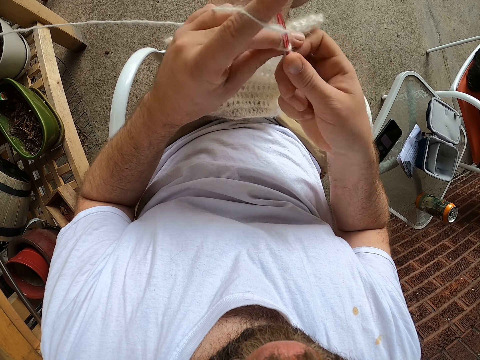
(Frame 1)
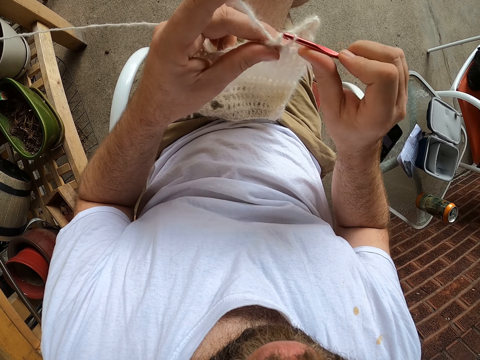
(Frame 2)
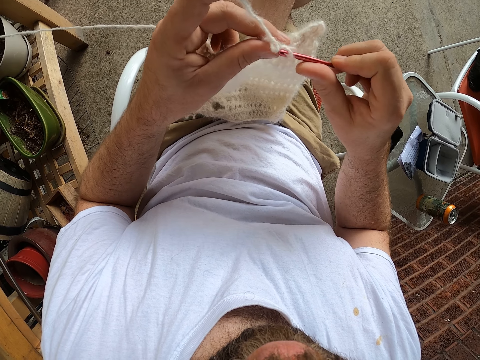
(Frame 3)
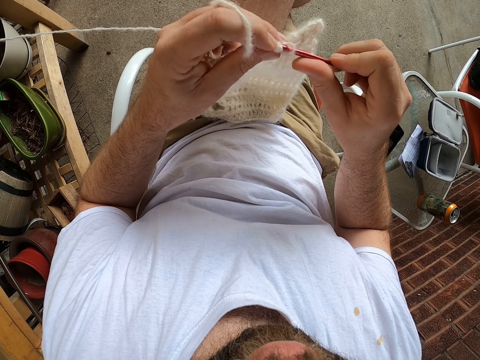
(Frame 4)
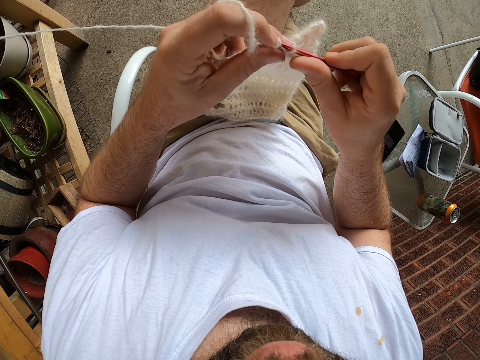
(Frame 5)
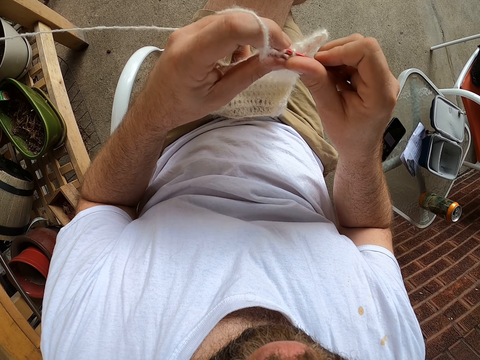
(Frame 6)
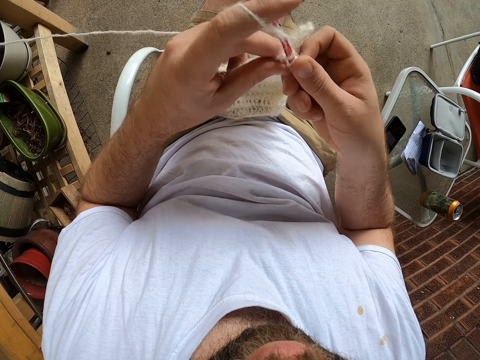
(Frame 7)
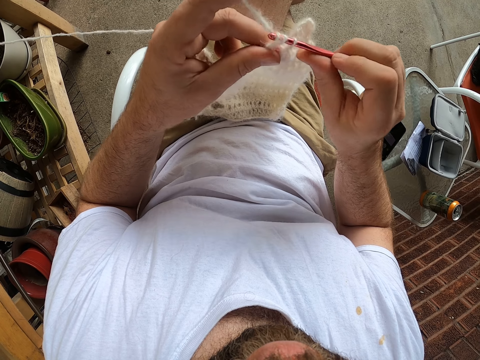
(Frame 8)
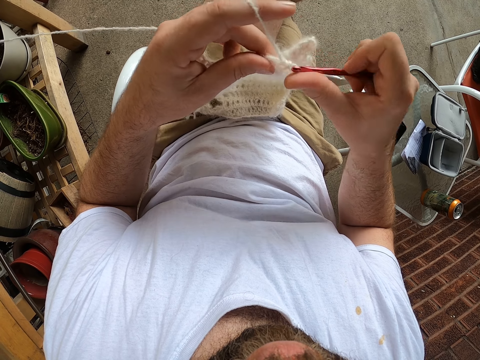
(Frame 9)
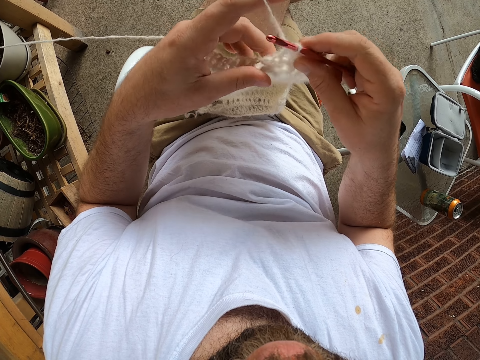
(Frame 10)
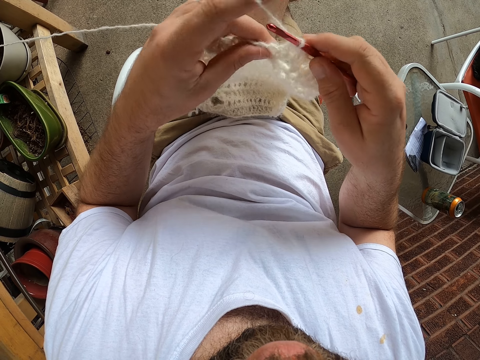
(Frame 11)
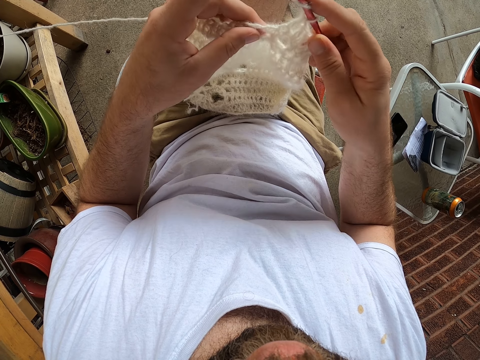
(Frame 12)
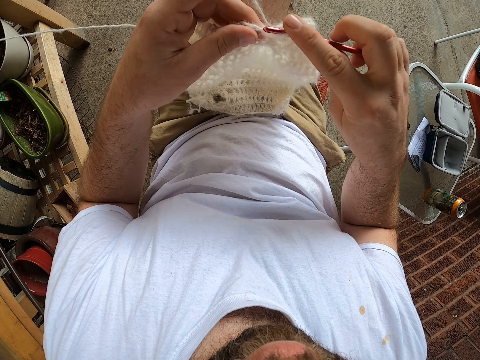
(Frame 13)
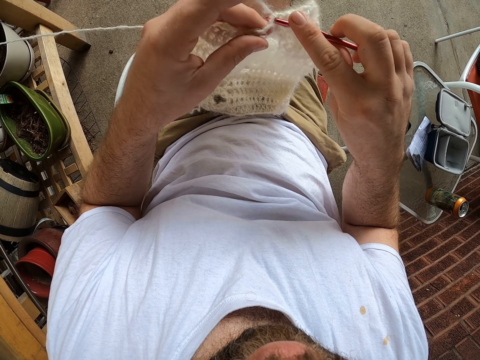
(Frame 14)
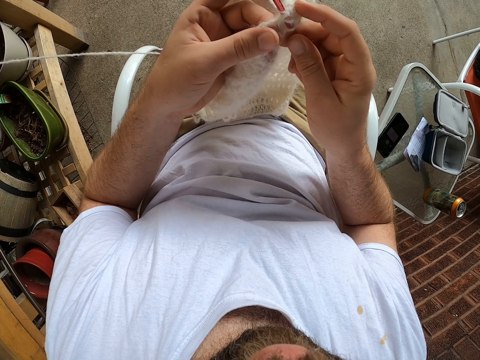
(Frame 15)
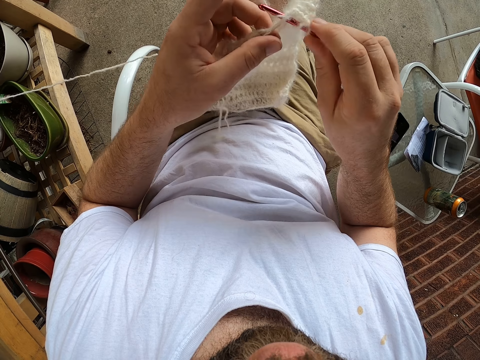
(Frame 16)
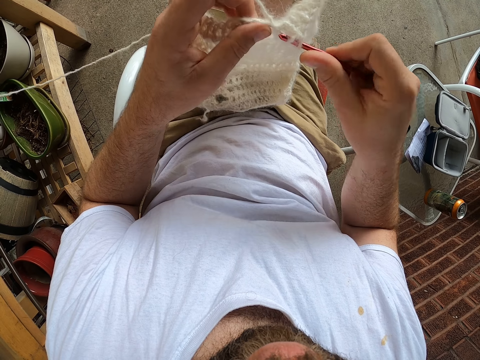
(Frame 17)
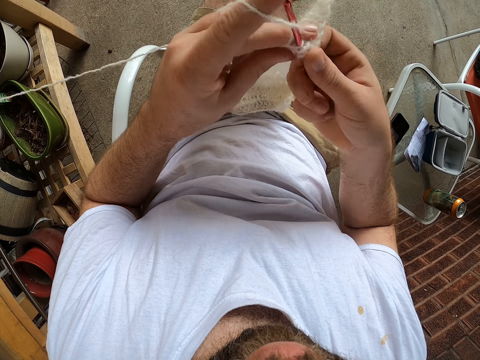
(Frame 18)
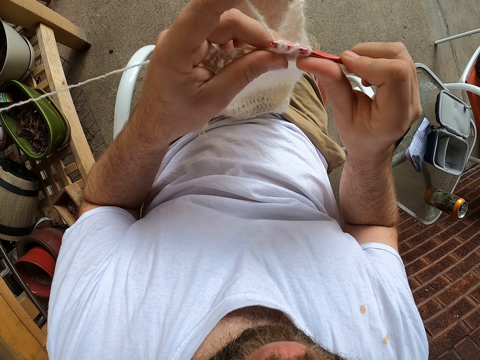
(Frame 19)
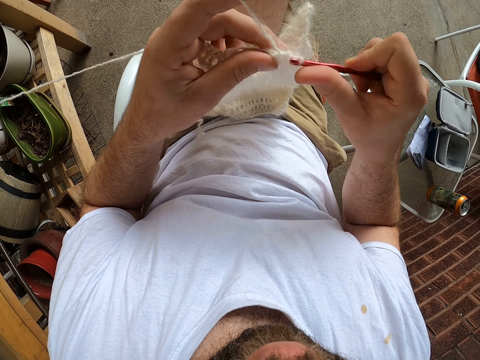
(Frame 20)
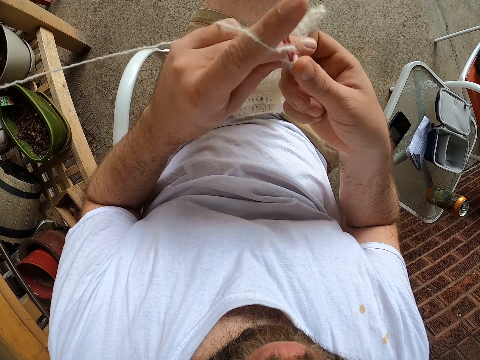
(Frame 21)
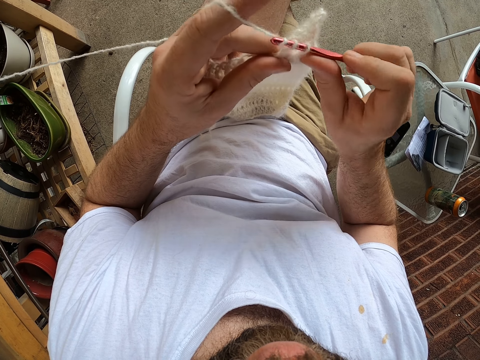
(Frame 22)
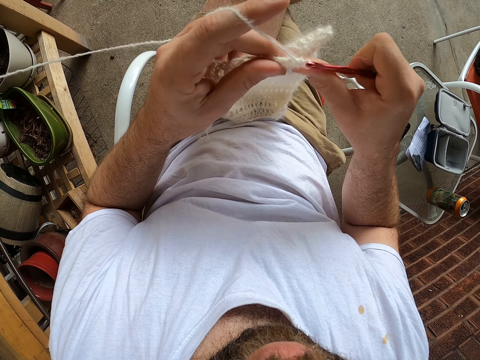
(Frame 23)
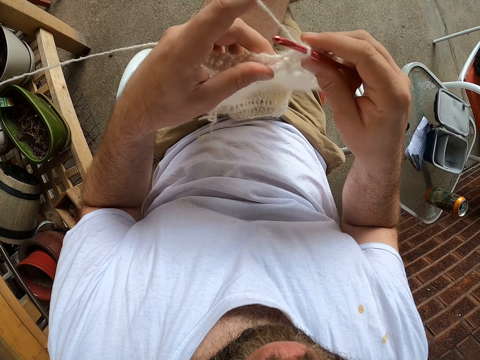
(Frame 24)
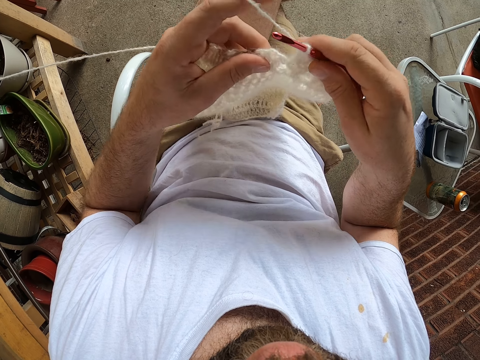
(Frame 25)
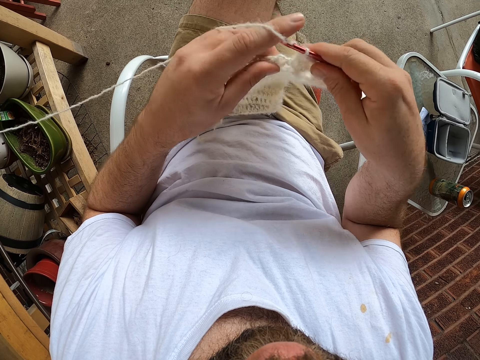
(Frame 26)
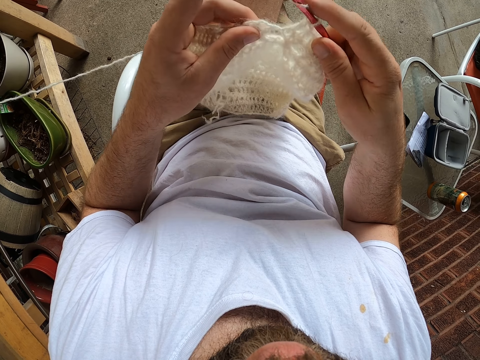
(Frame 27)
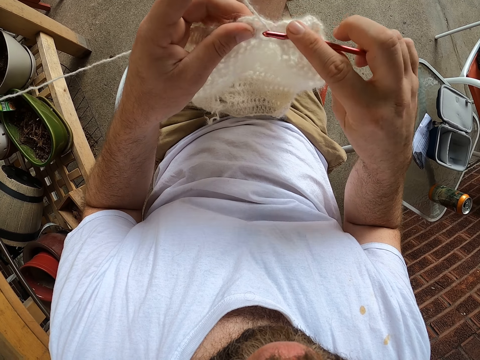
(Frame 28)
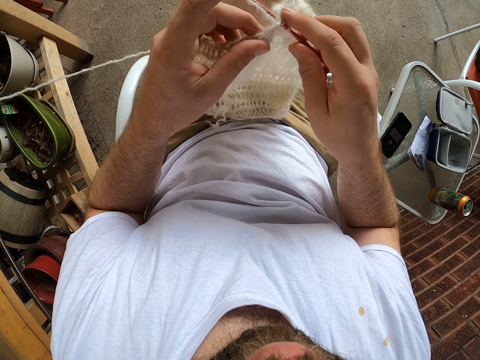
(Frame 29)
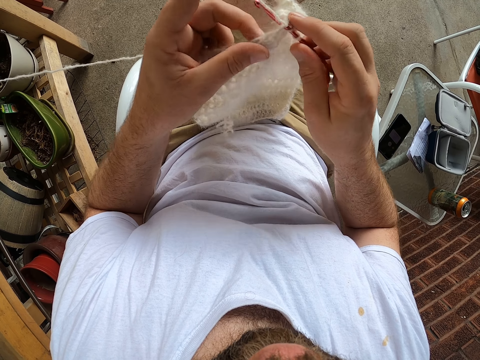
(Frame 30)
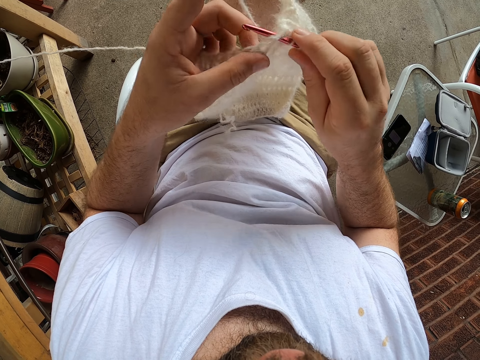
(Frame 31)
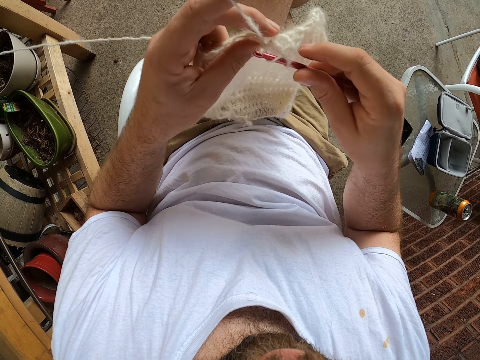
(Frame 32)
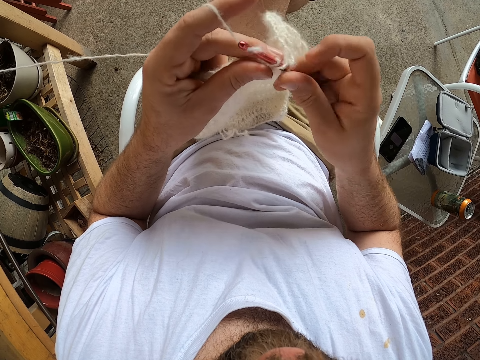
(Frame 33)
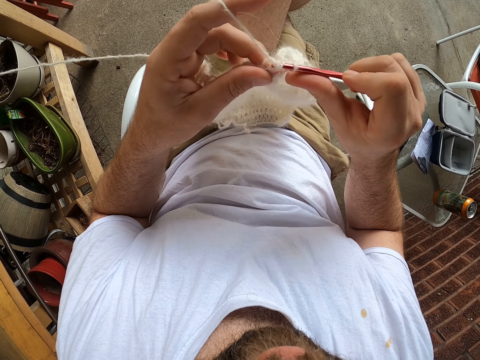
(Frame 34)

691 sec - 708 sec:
The camera wearer adjusts the fabric. They knit the fabric. They adjust the fabric. They knit the fabric.

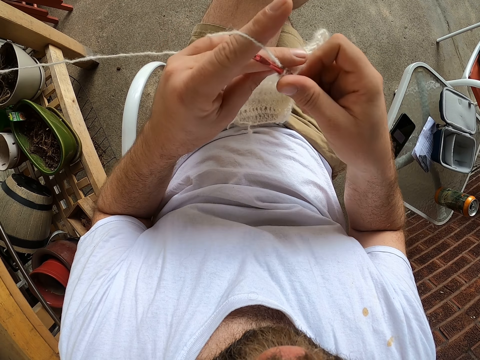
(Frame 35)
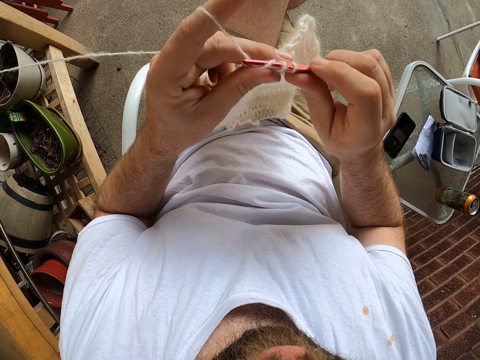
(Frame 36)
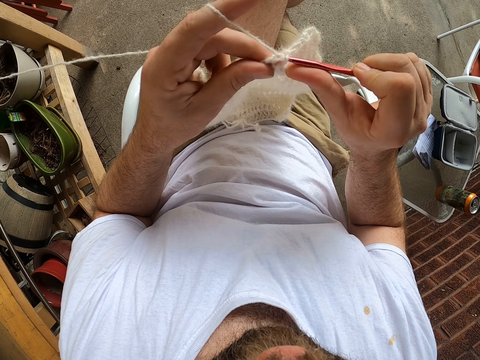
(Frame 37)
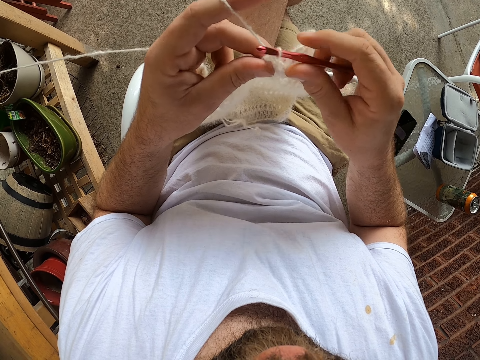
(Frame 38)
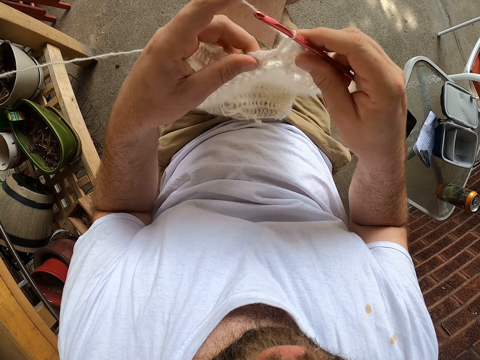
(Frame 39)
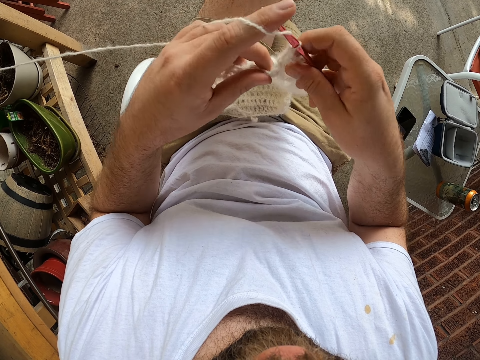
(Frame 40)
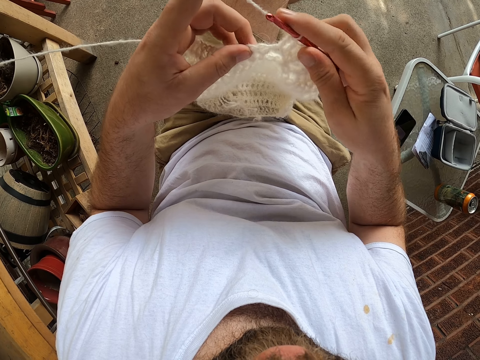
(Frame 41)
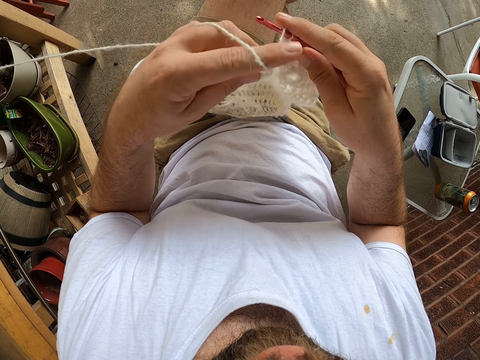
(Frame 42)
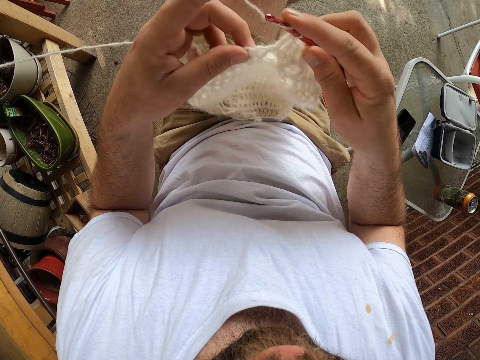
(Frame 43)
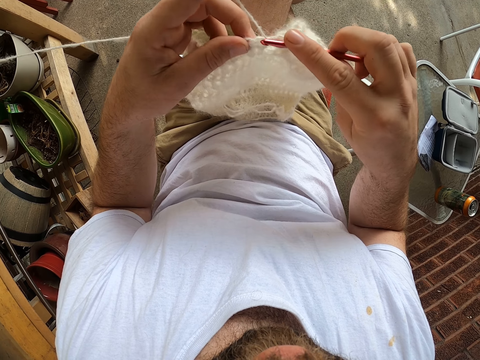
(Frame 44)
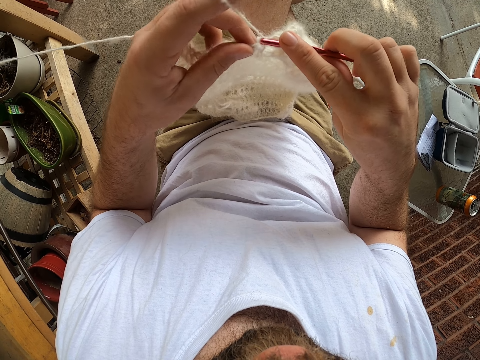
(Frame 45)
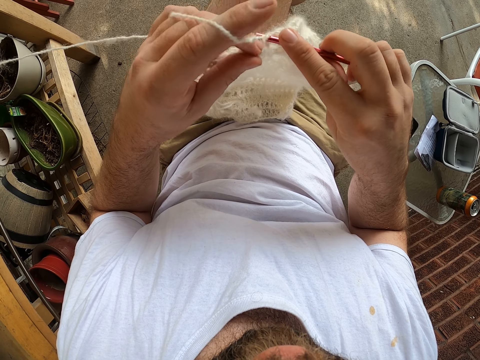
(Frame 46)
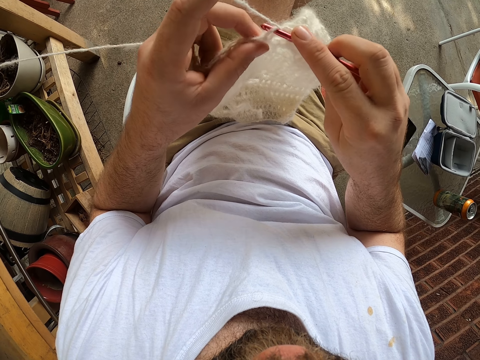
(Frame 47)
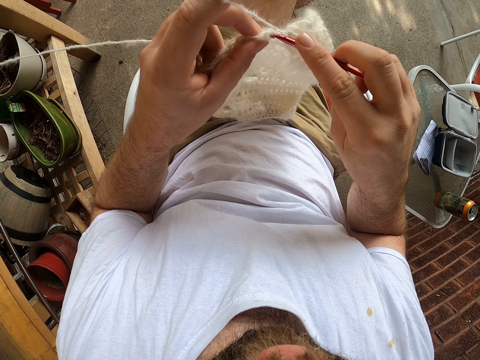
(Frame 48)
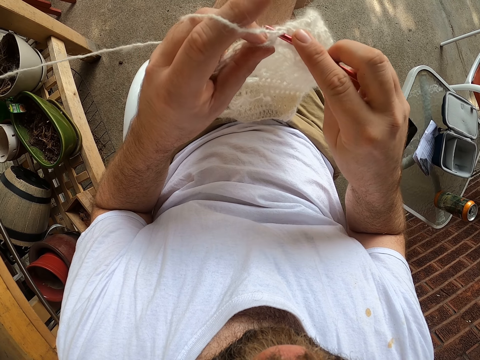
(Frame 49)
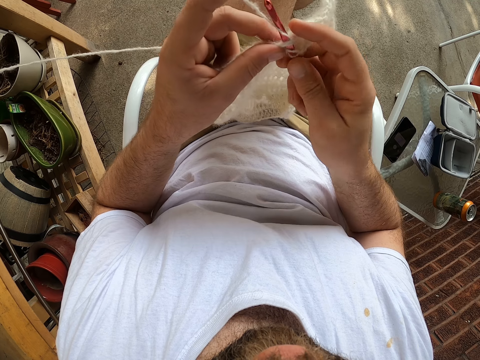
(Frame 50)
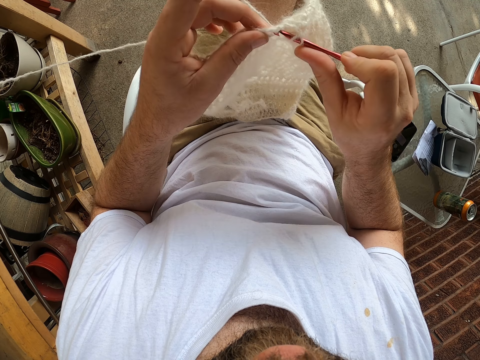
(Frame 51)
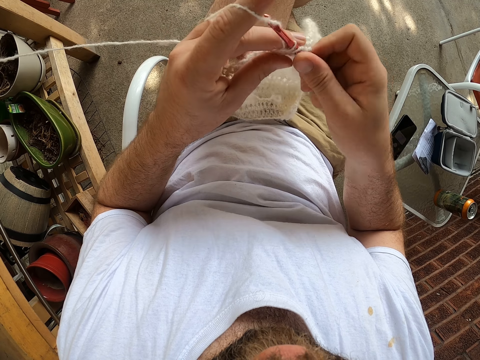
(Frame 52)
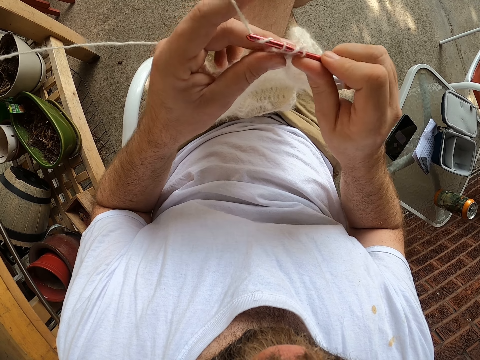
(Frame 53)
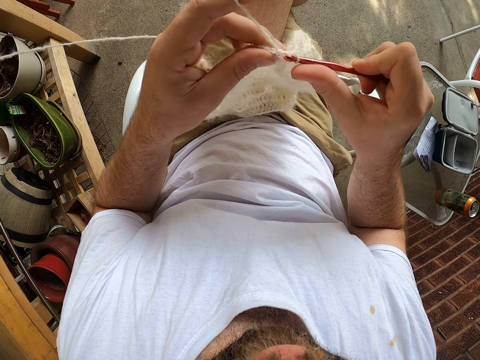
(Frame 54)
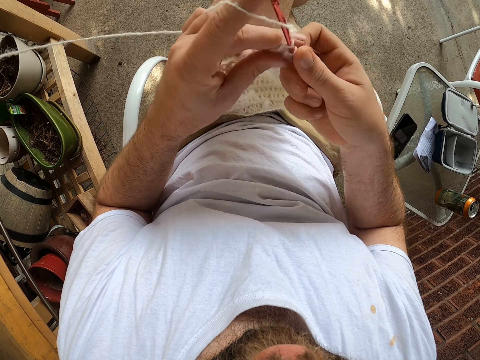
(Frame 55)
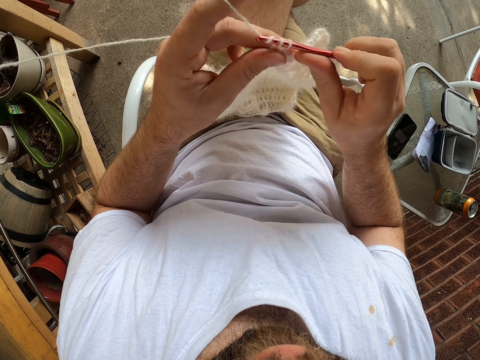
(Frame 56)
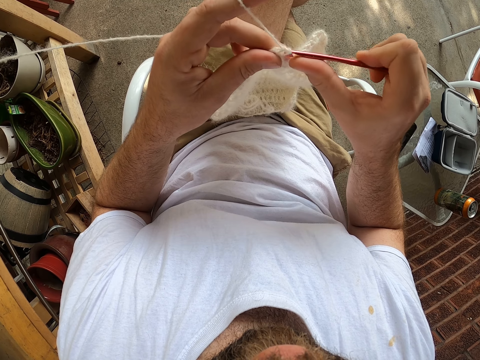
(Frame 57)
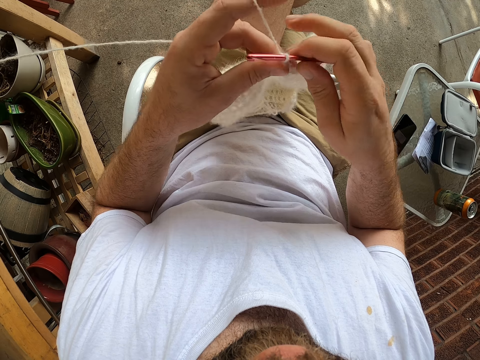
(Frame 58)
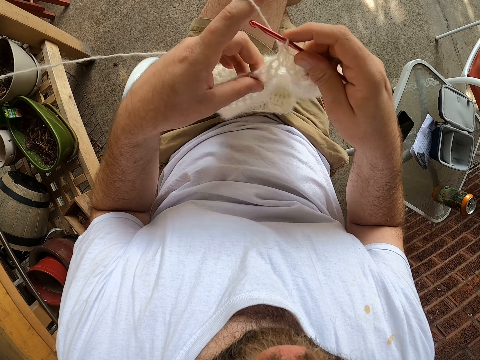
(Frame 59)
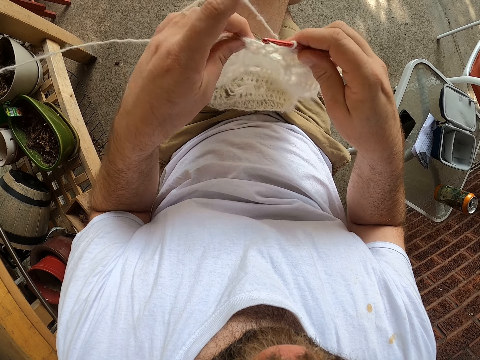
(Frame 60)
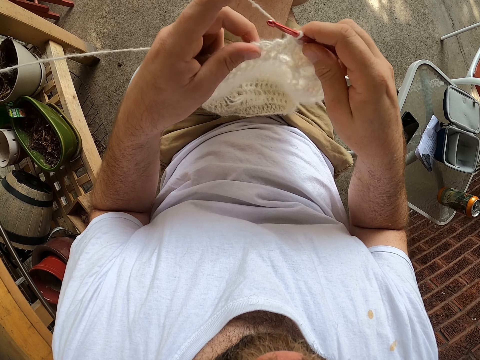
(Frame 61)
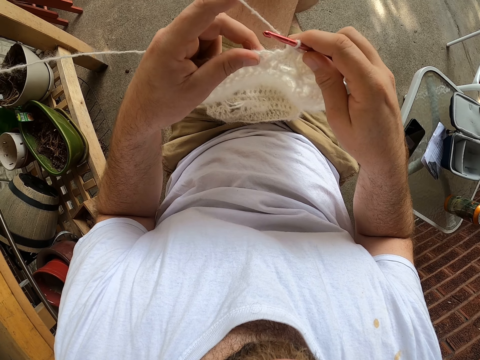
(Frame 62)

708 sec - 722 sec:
The camera wearer adjusts the fabric. They knit the fabric. They adjust the fabric.
